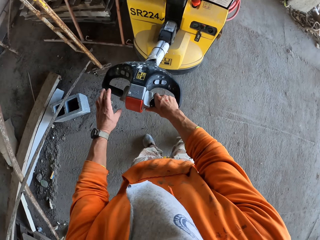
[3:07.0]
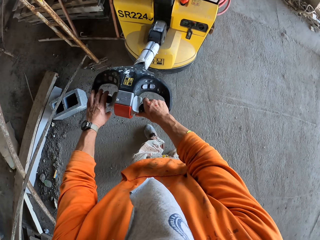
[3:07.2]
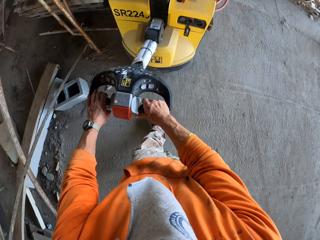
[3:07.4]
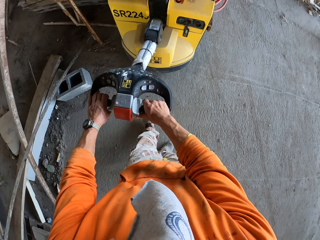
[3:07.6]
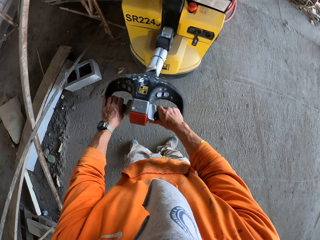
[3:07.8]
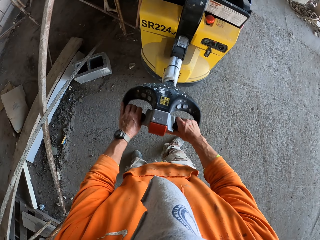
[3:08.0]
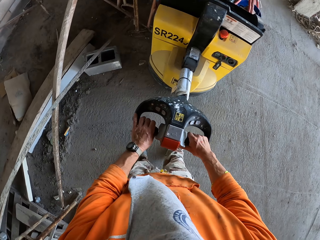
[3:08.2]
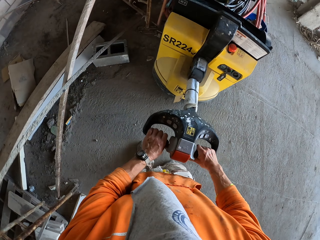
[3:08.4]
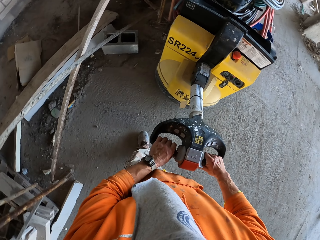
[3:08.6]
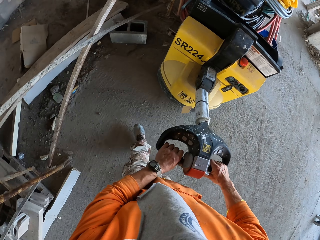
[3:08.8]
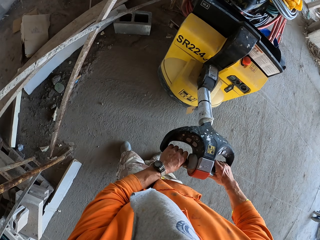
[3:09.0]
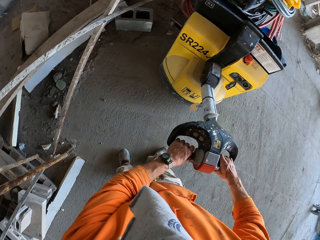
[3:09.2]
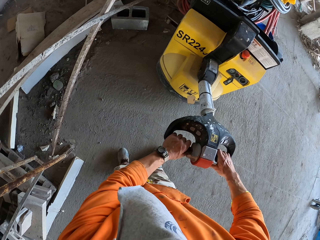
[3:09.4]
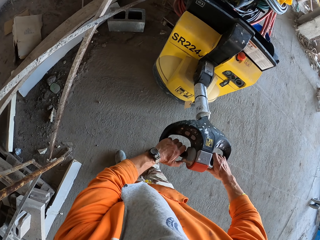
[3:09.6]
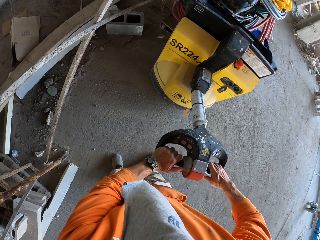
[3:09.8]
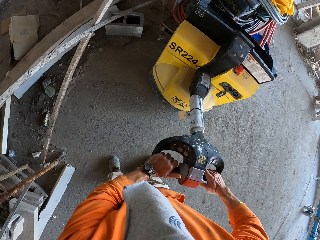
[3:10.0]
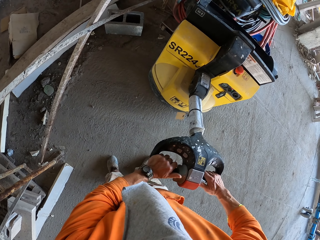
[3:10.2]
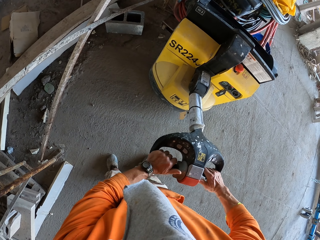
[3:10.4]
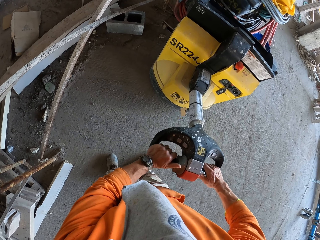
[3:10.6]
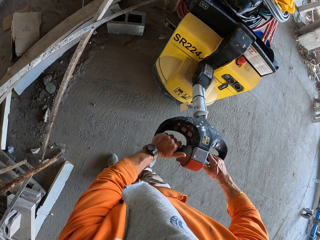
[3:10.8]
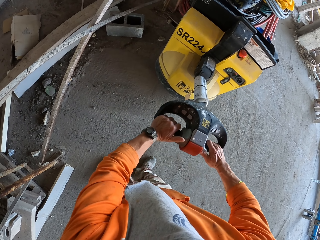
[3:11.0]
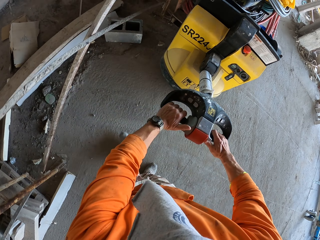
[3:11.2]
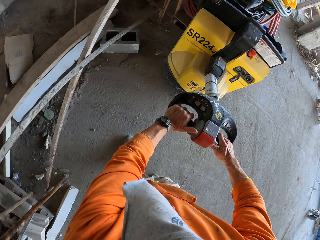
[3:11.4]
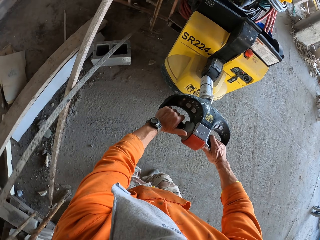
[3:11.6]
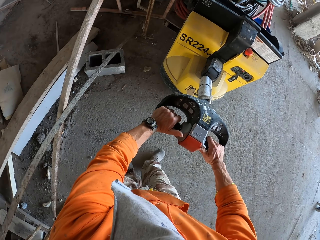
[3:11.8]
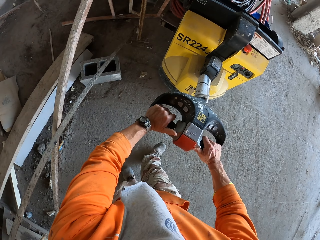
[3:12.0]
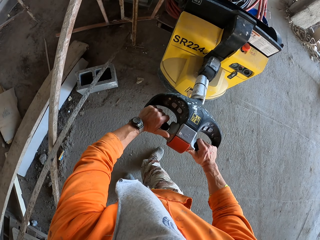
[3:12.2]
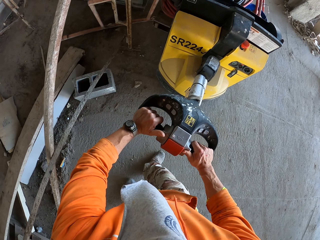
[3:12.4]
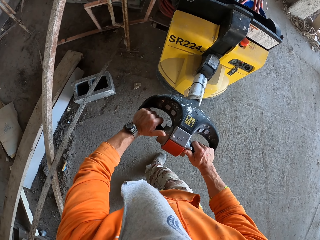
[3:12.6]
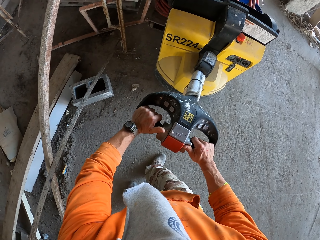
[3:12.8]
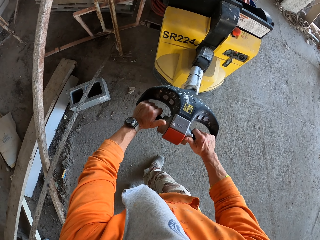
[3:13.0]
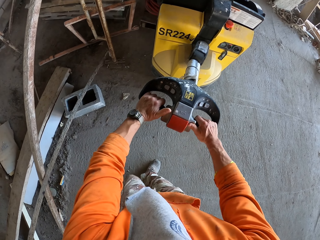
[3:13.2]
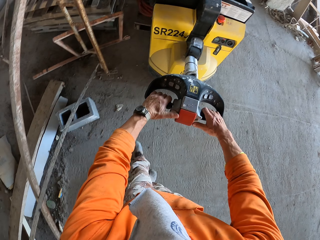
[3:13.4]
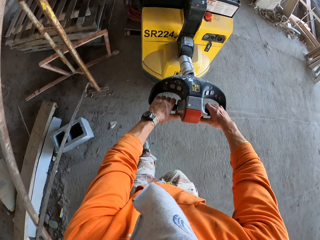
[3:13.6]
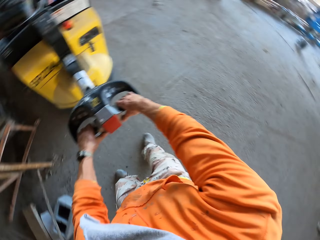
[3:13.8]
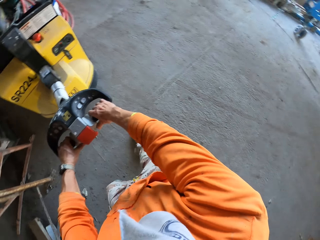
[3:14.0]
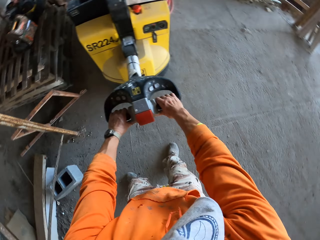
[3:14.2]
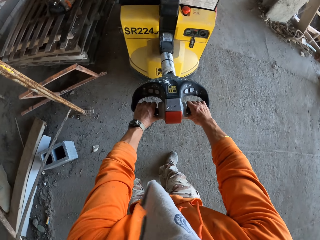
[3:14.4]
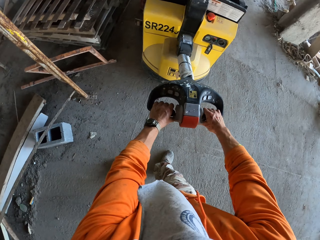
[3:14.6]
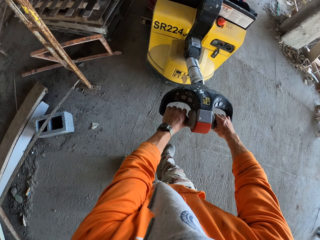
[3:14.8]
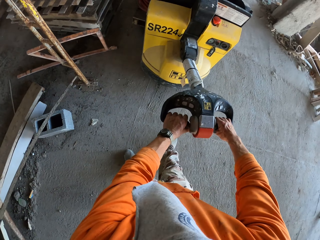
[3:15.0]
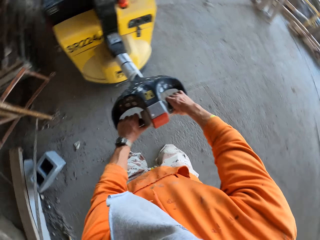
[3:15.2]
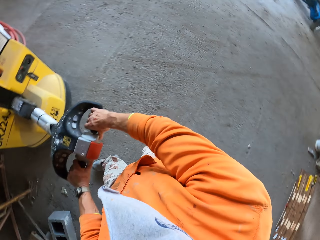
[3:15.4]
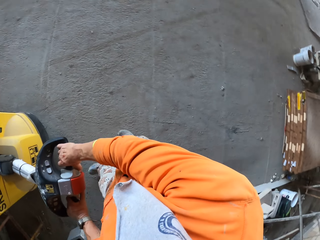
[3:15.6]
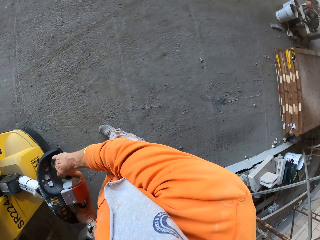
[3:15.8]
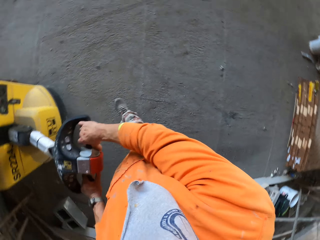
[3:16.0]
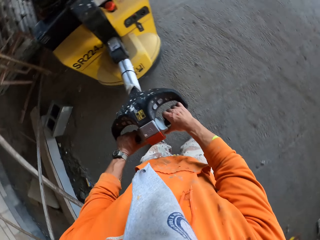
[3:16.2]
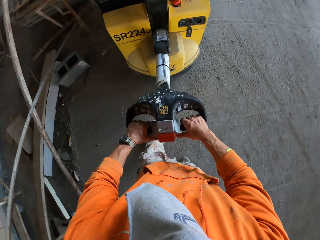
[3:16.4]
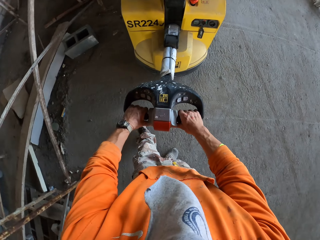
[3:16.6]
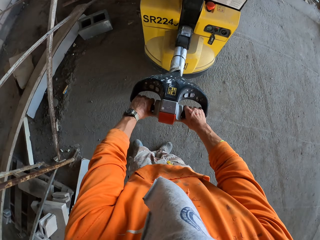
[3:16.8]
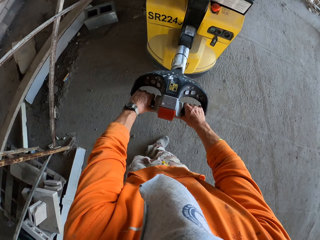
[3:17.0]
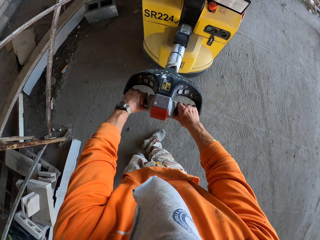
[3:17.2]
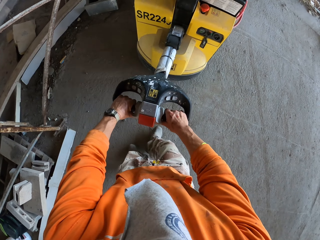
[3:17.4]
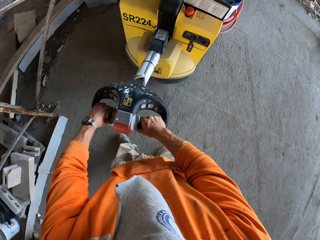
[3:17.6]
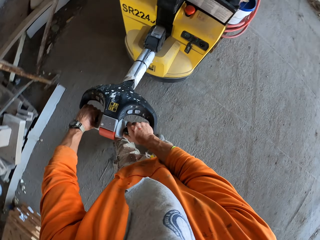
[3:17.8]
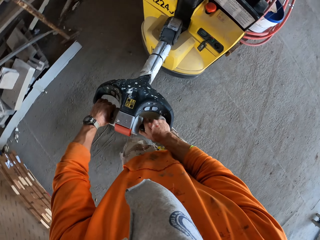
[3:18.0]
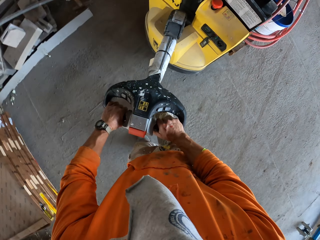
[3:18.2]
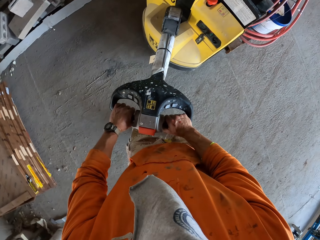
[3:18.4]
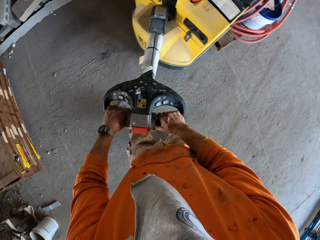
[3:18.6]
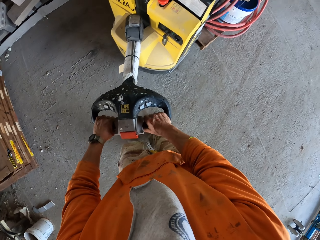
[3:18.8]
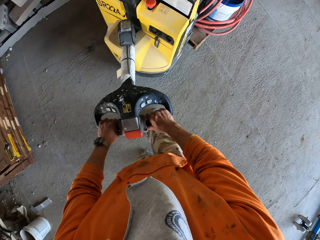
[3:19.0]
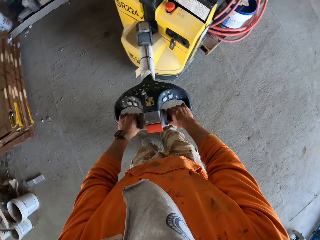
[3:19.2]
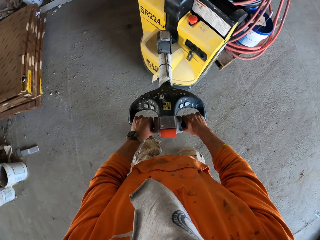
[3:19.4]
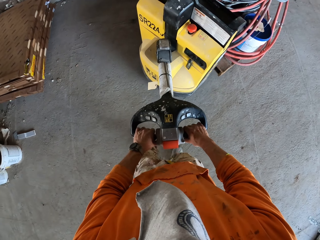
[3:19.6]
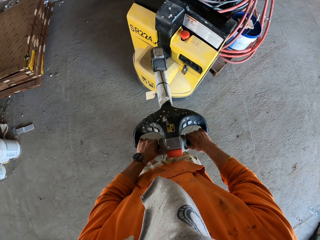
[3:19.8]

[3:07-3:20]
The camera wearer holds the machine handle with both hands. They level the floor. They look around.

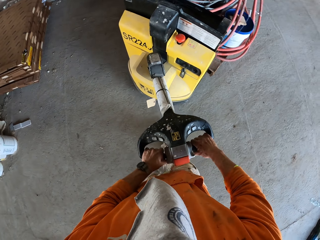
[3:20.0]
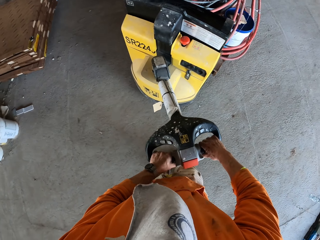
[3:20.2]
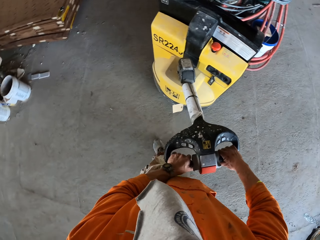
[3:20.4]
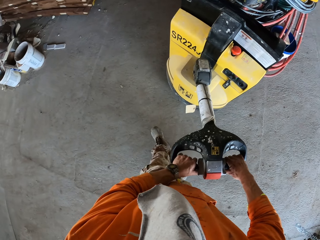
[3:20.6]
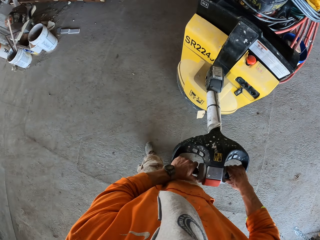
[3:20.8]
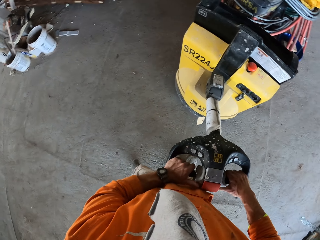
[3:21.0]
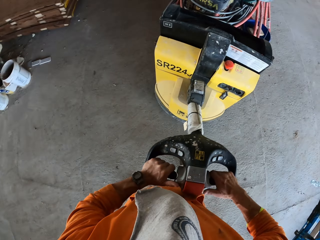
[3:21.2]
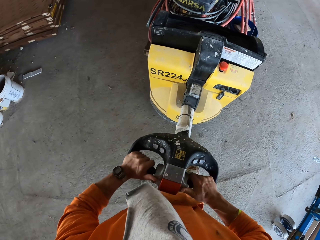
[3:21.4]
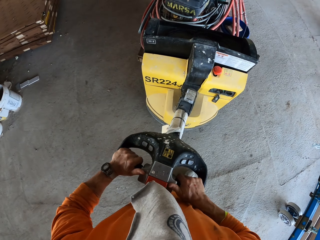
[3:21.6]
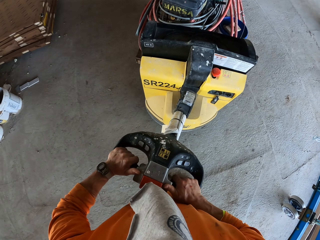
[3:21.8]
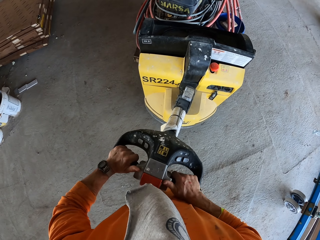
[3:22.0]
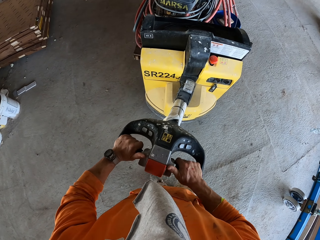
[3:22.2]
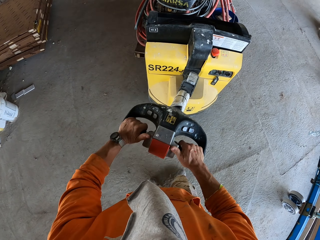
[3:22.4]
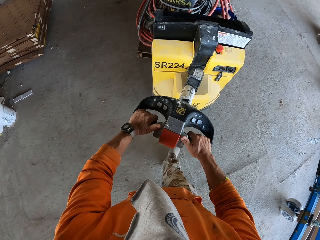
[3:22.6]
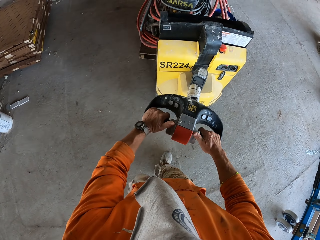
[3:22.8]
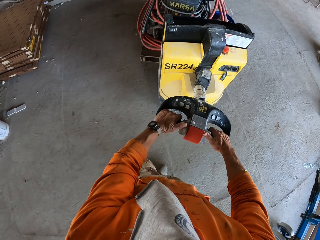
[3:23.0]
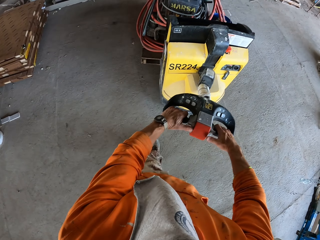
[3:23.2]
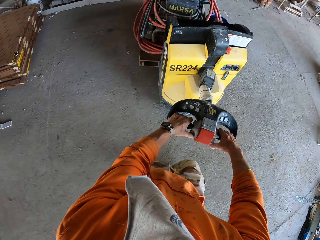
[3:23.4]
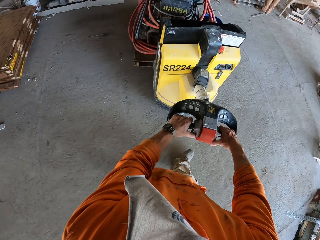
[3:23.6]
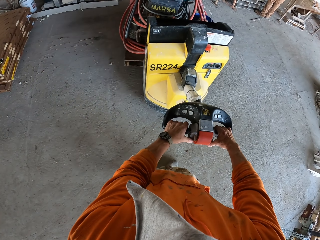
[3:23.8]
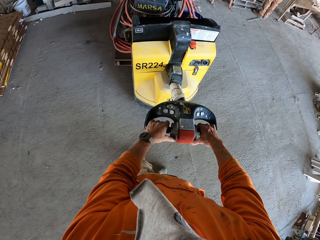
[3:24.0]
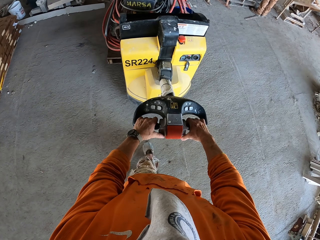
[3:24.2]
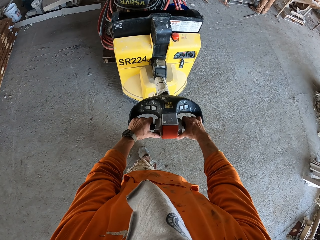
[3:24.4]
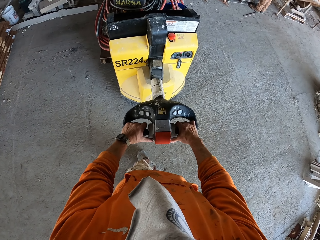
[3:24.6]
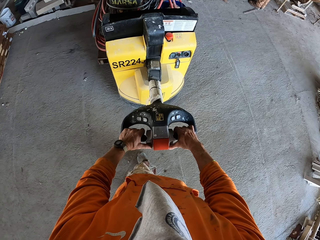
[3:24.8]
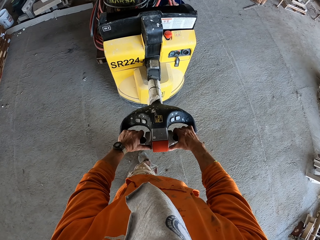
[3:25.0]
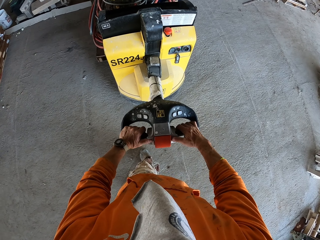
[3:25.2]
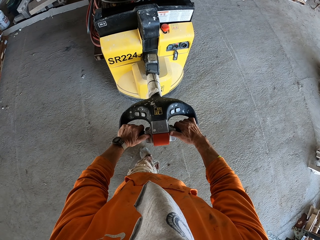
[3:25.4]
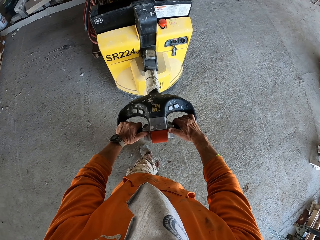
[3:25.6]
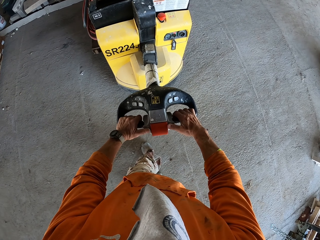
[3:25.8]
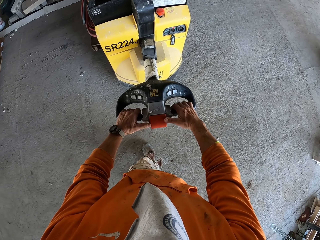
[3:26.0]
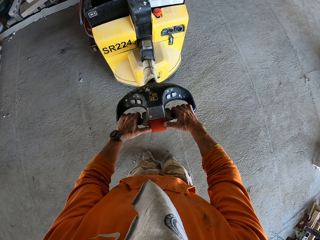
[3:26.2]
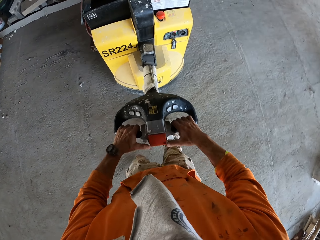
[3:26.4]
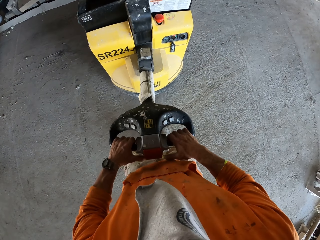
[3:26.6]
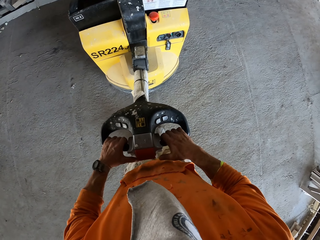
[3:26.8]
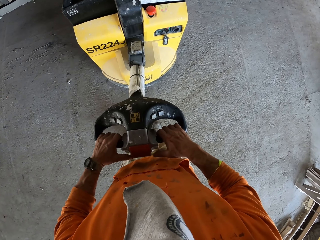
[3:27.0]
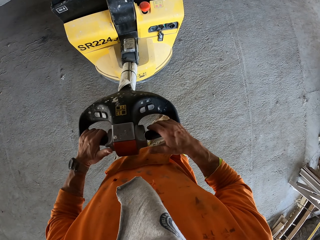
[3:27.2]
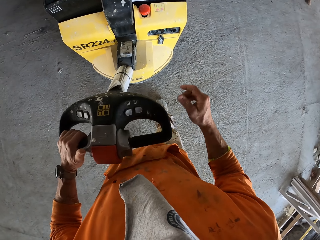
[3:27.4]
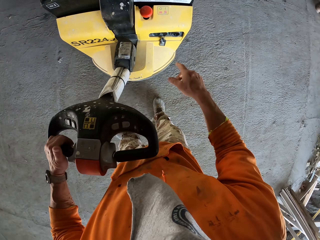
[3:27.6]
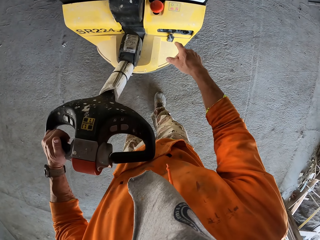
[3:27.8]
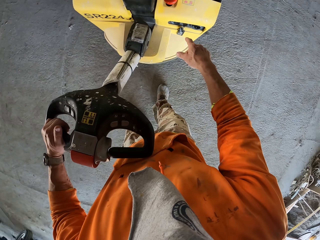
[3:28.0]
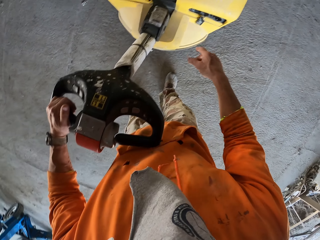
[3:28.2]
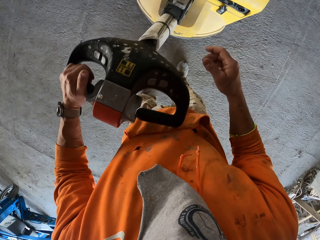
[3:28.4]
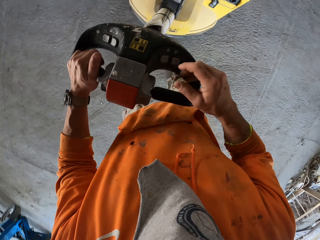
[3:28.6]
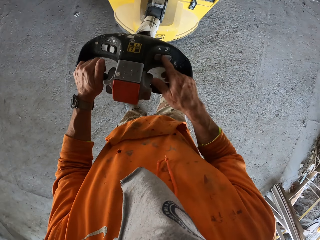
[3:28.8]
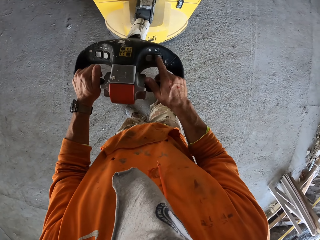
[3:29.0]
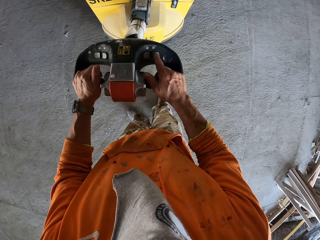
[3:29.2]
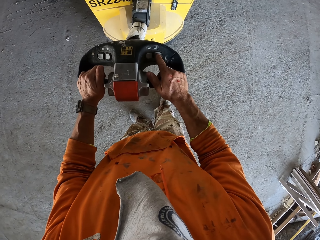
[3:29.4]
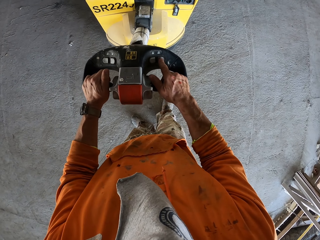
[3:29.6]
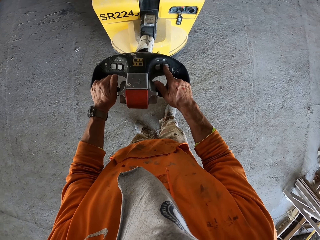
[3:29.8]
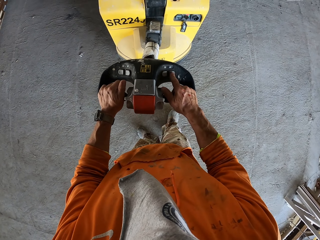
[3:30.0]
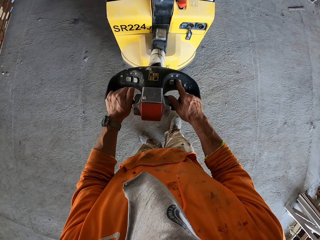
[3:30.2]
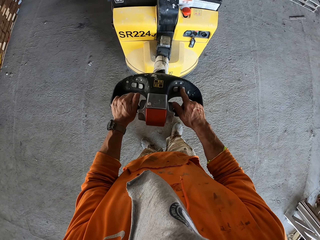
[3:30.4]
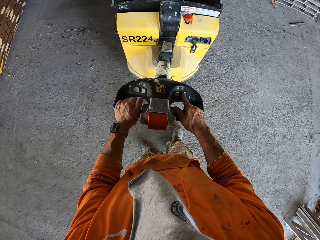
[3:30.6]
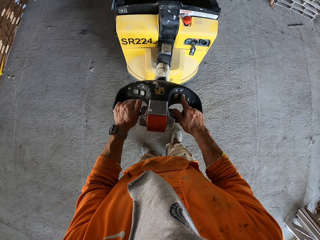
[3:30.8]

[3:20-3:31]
The camera wearer pushes an electric pallet truck. They press on the floor grinding machine button. They point on part of the machine. They hold the machine handle with both hands.
